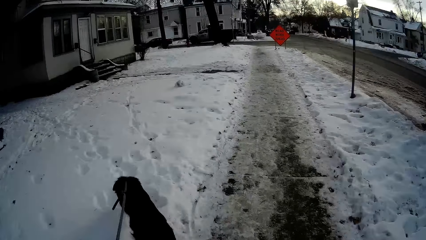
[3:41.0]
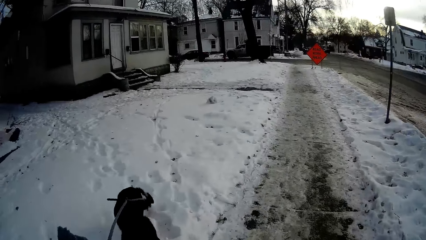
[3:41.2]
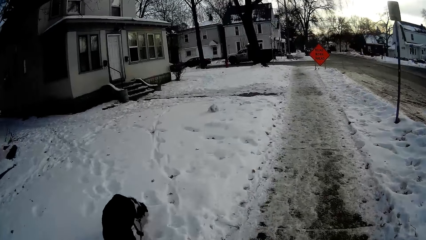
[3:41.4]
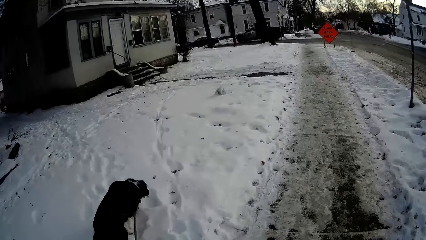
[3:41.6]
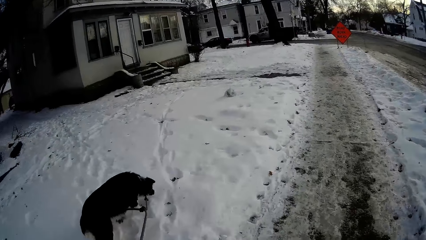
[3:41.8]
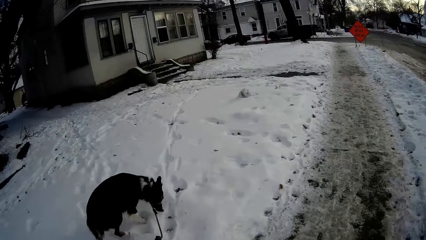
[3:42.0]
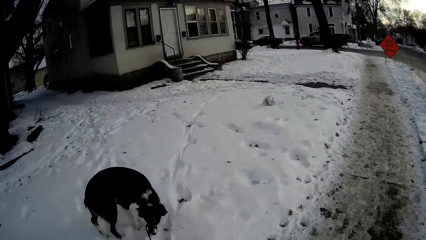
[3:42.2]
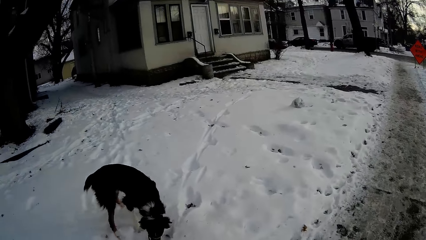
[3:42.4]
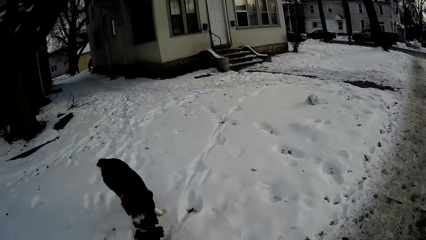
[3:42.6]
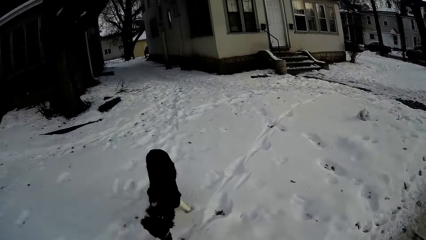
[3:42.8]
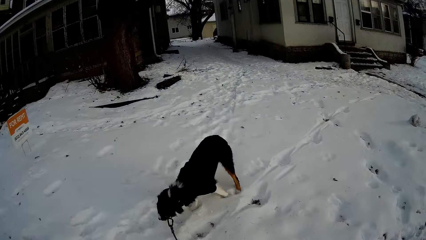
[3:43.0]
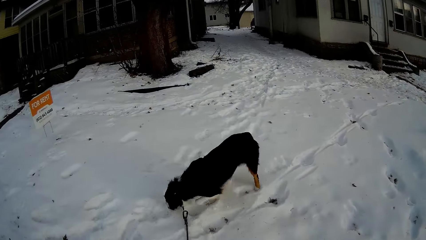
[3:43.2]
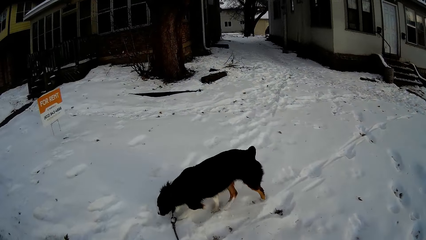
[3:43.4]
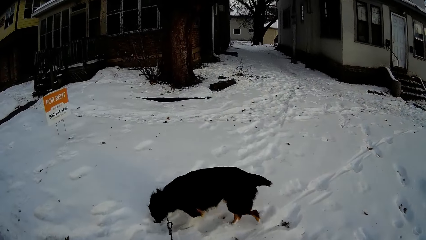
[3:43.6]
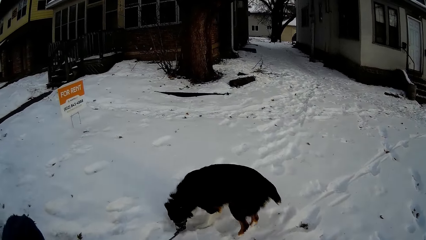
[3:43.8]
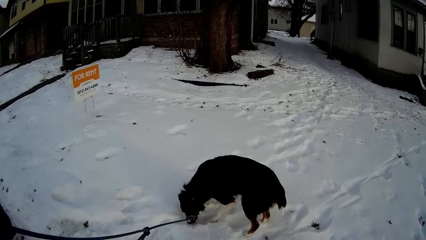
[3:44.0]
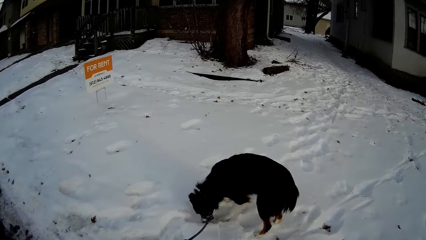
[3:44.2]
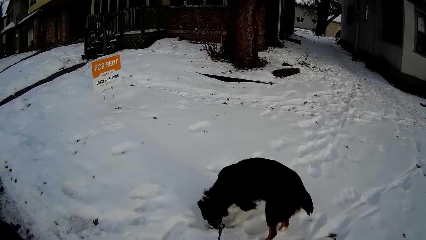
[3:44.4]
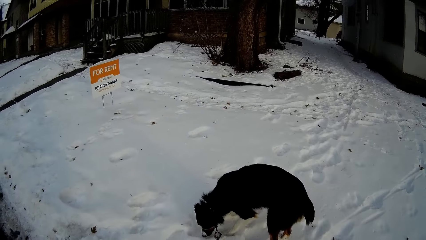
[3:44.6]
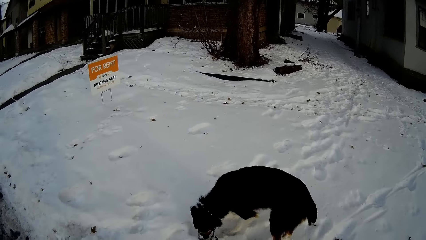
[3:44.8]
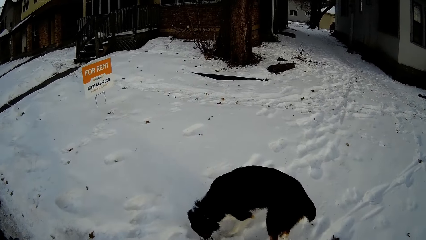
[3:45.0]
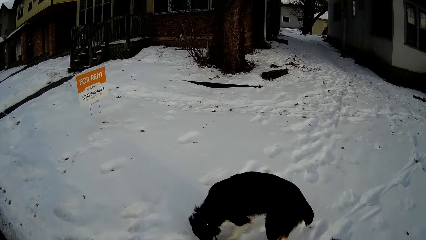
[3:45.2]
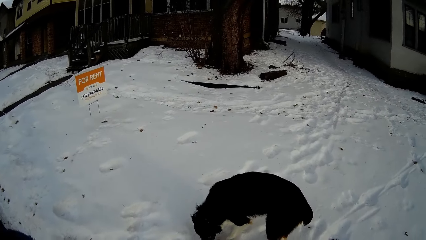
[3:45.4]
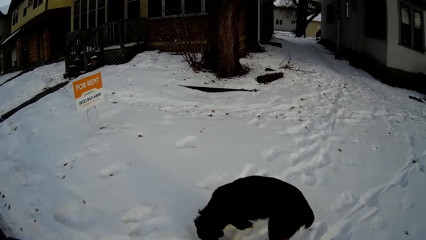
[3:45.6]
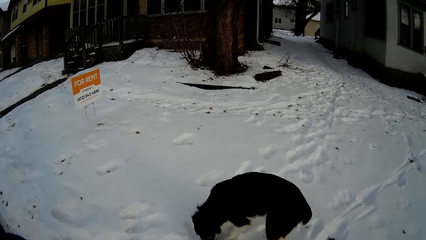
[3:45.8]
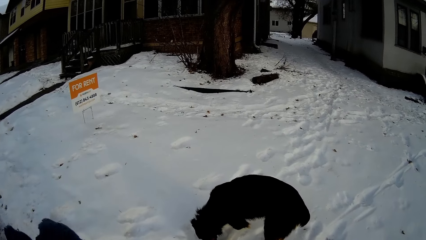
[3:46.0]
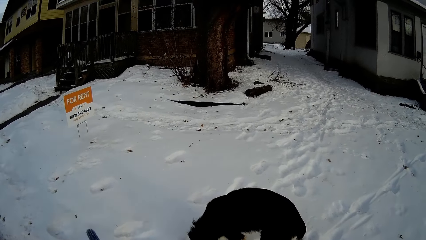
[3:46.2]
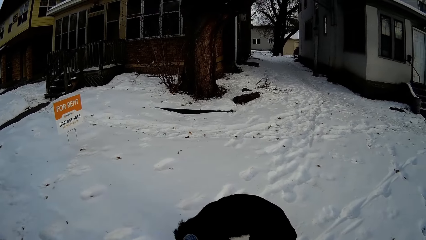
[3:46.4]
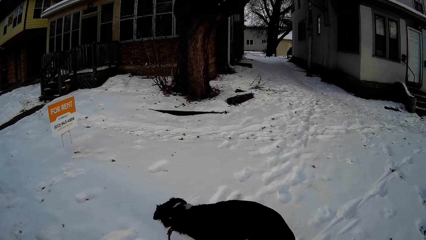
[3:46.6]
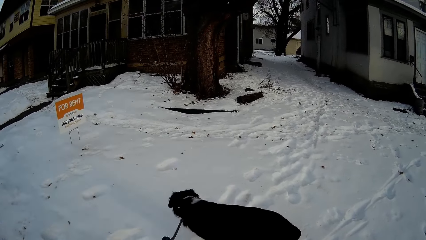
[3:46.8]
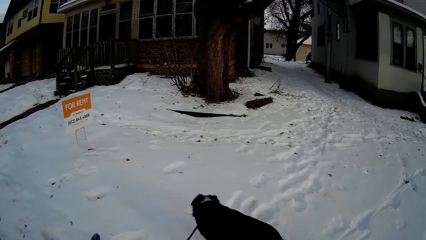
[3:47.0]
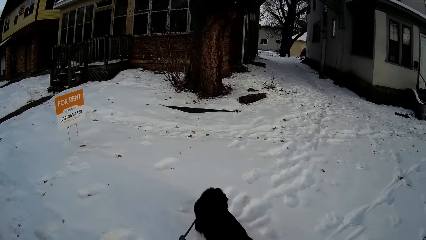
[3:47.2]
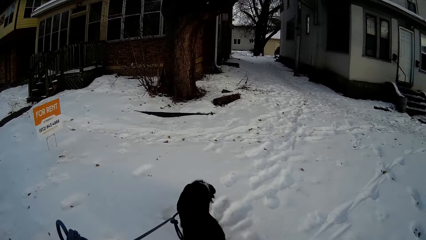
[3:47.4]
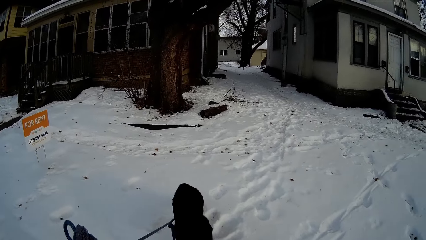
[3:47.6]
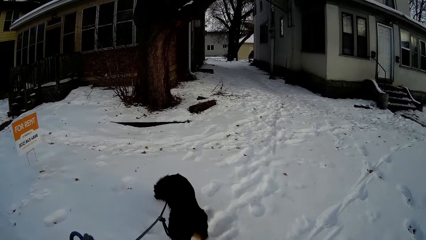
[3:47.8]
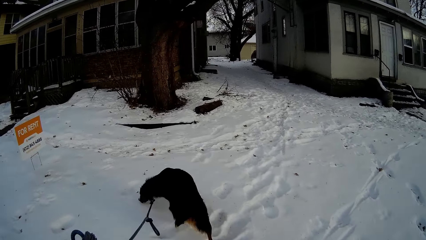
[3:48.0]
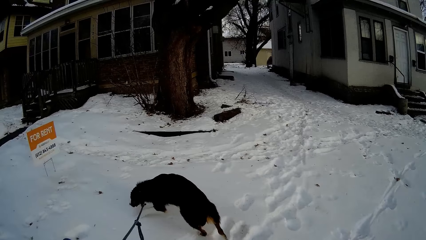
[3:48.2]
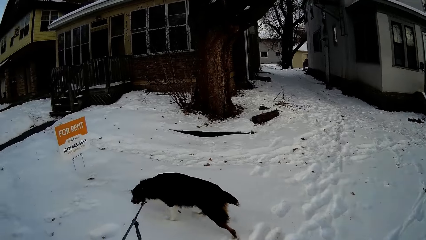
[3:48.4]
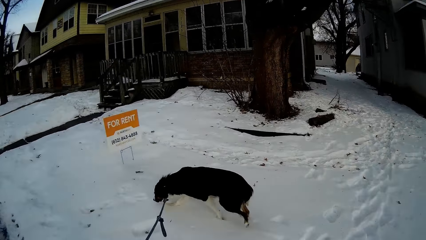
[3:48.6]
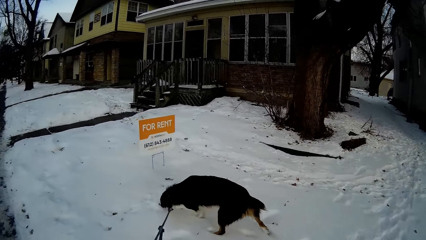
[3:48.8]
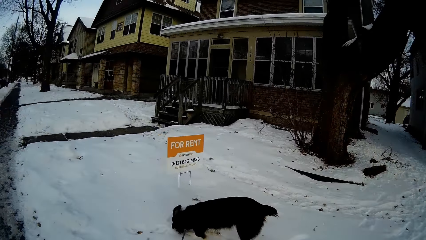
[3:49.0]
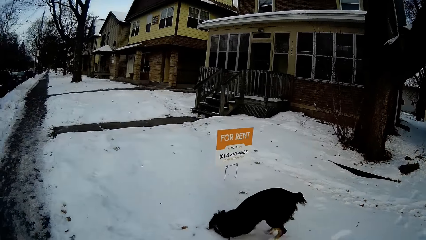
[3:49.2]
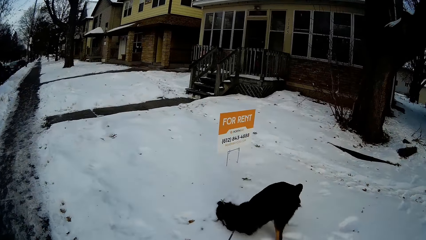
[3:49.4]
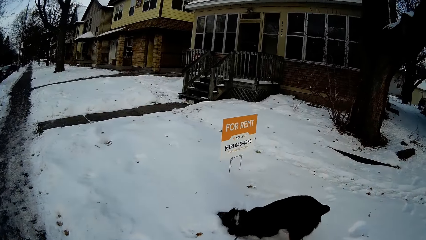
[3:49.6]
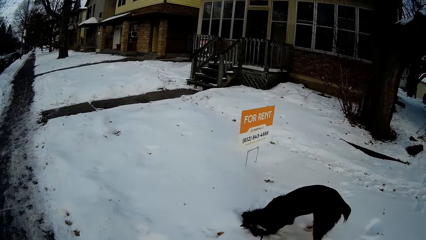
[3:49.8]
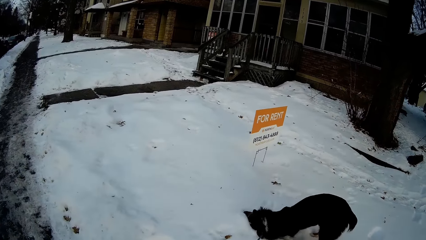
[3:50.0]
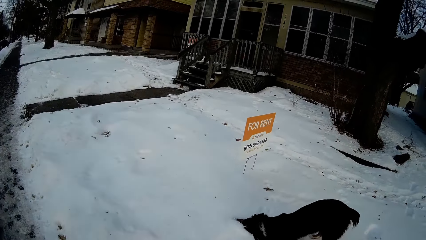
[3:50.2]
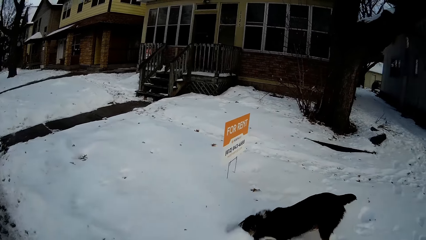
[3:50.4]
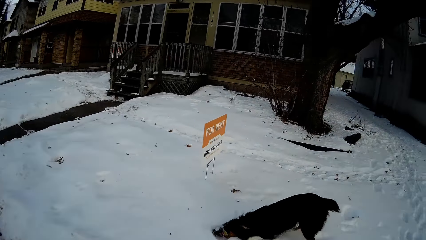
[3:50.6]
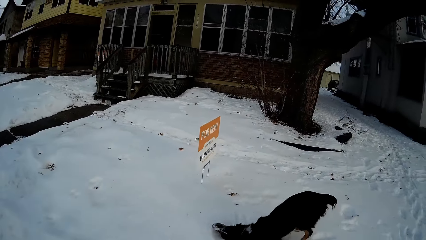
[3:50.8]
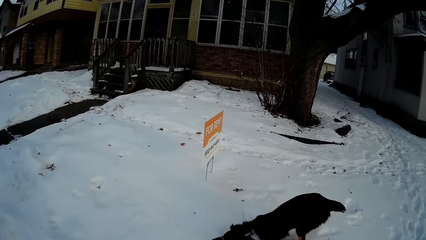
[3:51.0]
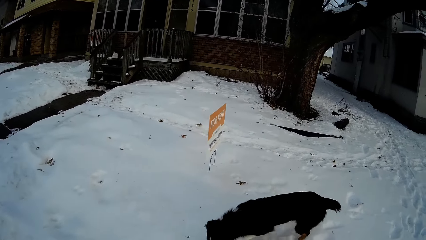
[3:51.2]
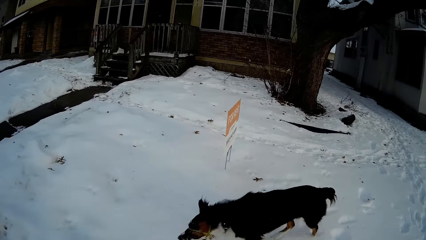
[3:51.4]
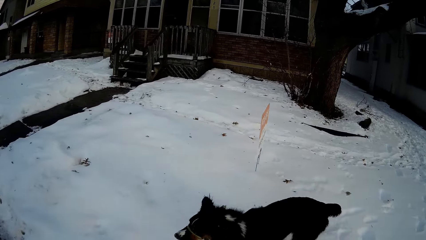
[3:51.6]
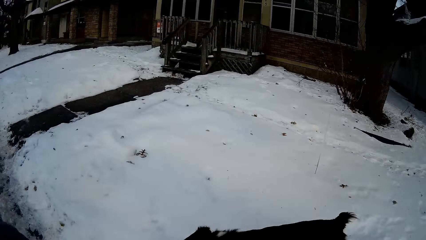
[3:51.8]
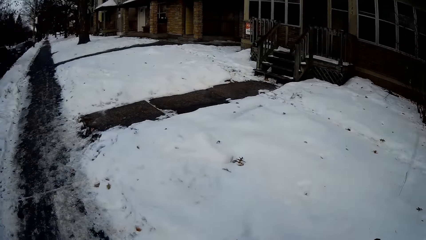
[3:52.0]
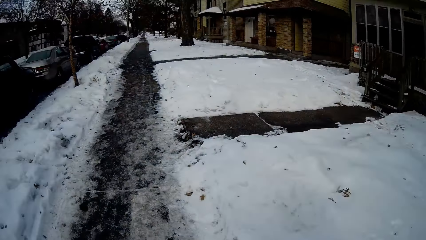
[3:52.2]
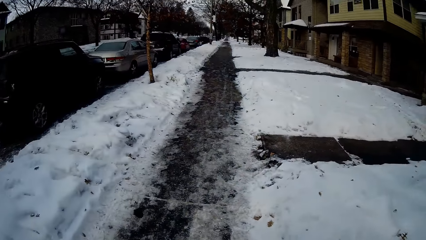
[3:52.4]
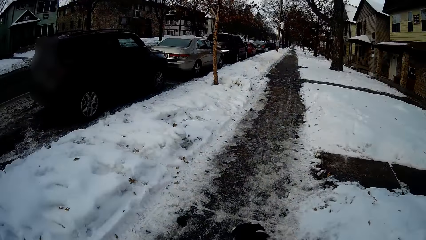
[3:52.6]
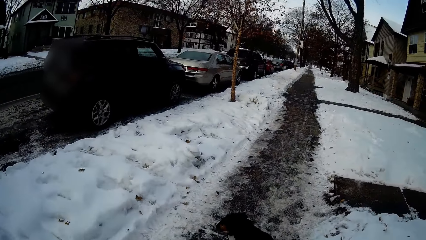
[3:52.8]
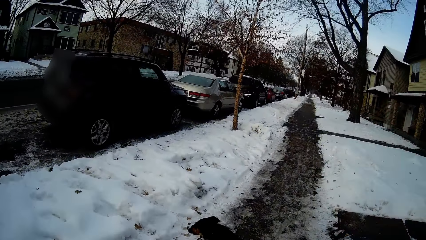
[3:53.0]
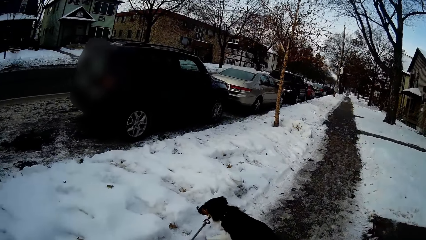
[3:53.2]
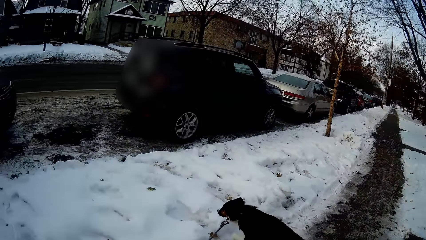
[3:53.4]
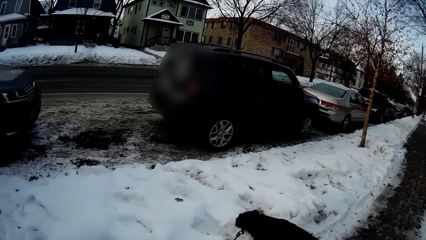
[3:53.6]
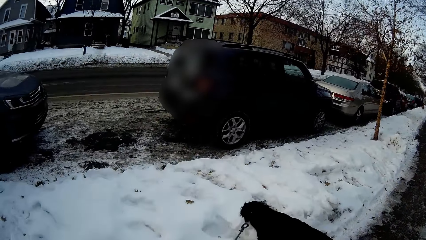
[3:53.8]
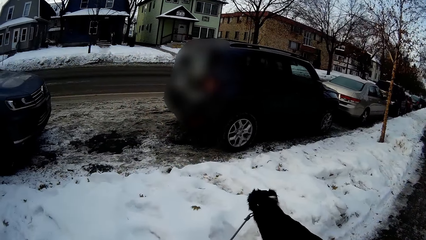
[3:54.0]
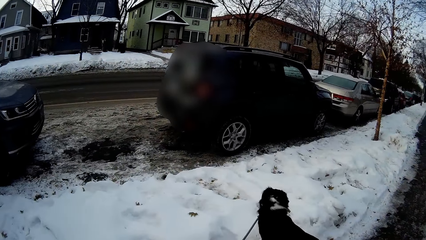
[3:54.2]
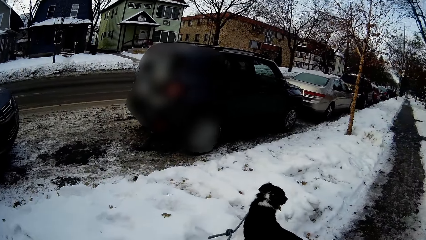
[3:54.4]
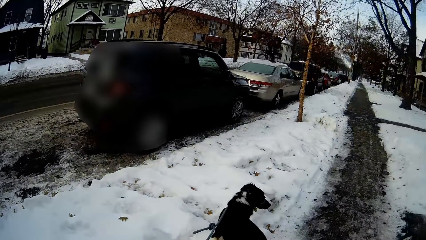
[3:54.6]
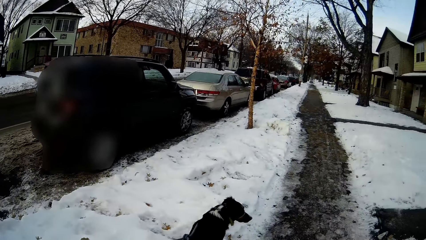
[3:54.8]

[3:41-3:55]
The camera wearer stands. They walk outside.
